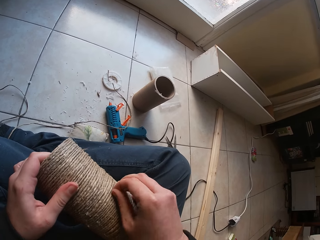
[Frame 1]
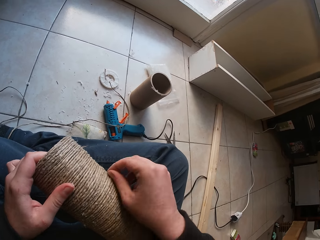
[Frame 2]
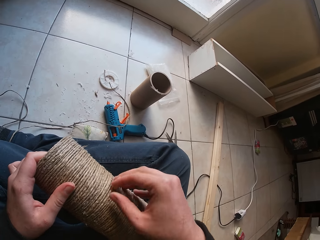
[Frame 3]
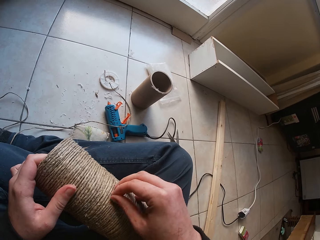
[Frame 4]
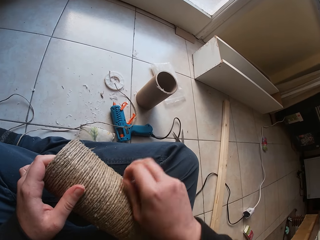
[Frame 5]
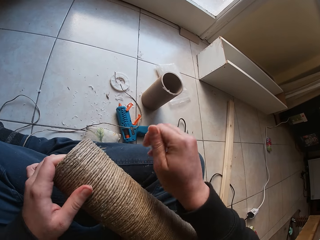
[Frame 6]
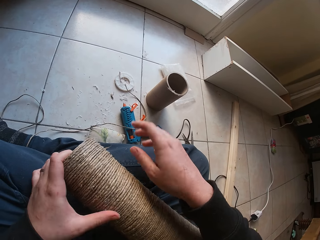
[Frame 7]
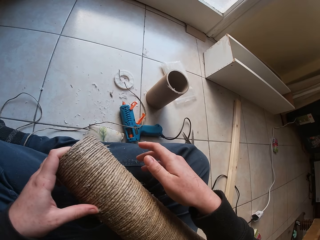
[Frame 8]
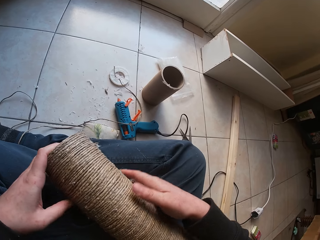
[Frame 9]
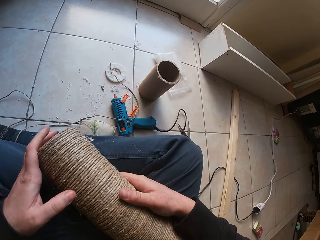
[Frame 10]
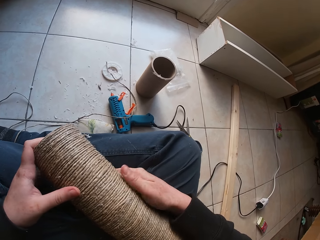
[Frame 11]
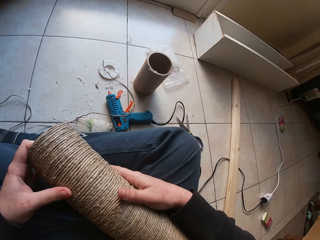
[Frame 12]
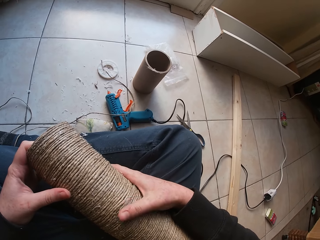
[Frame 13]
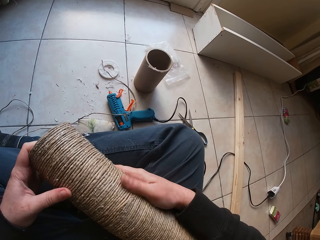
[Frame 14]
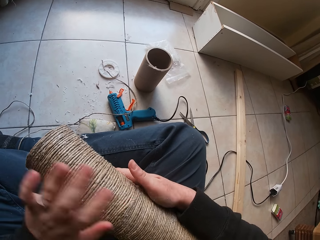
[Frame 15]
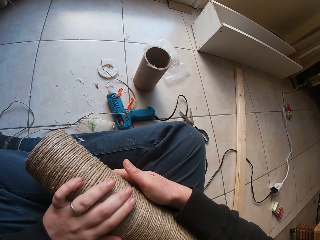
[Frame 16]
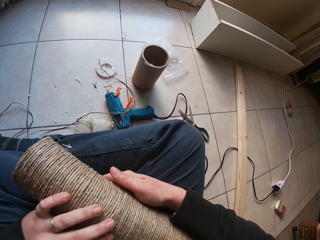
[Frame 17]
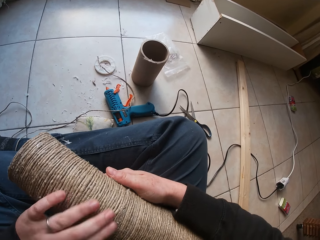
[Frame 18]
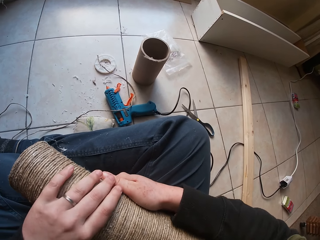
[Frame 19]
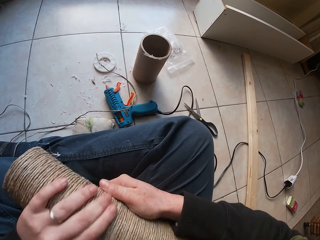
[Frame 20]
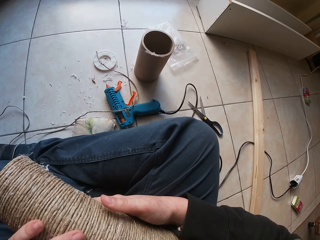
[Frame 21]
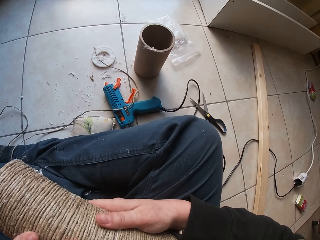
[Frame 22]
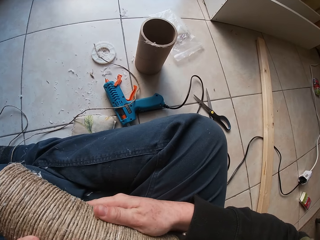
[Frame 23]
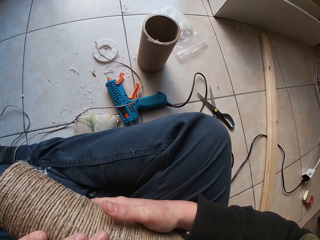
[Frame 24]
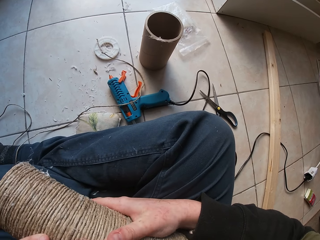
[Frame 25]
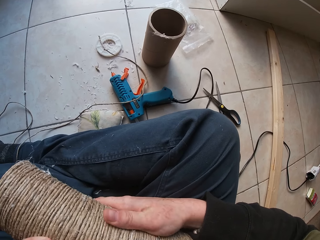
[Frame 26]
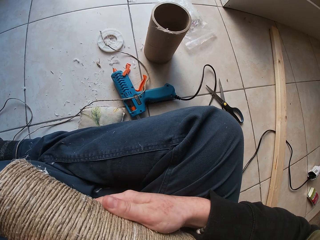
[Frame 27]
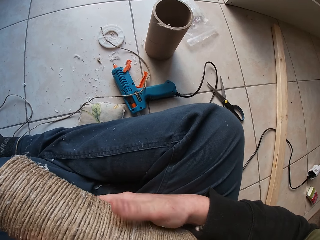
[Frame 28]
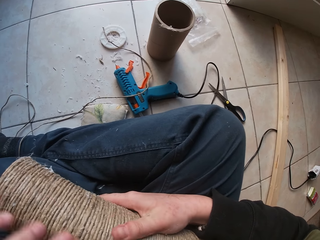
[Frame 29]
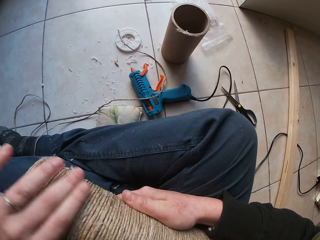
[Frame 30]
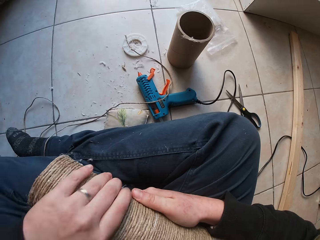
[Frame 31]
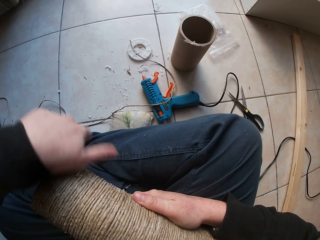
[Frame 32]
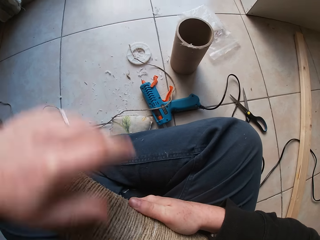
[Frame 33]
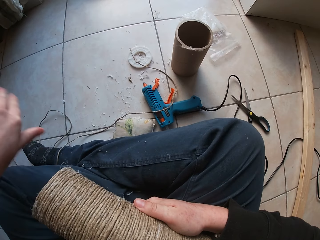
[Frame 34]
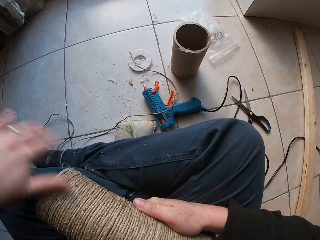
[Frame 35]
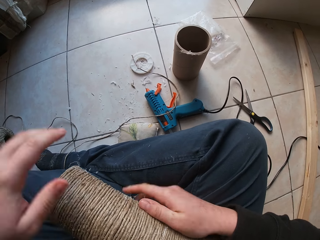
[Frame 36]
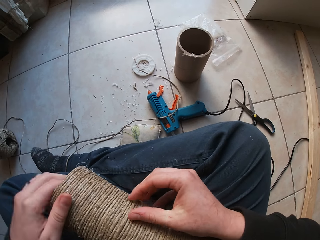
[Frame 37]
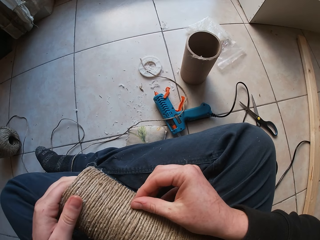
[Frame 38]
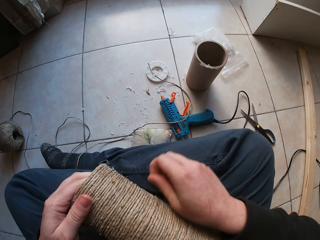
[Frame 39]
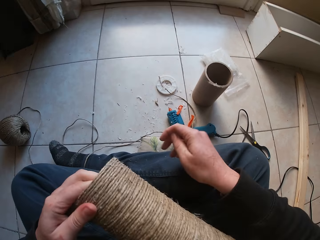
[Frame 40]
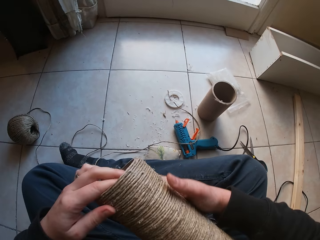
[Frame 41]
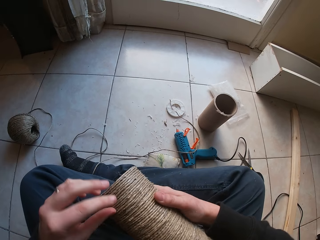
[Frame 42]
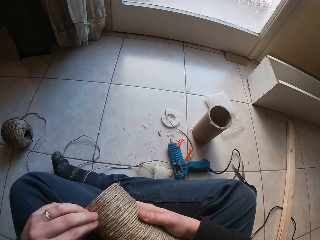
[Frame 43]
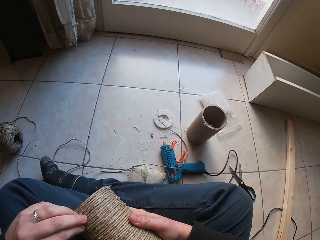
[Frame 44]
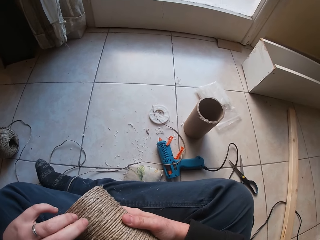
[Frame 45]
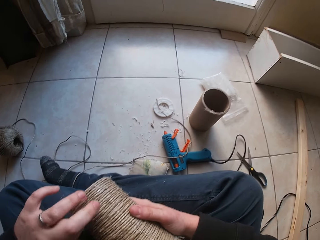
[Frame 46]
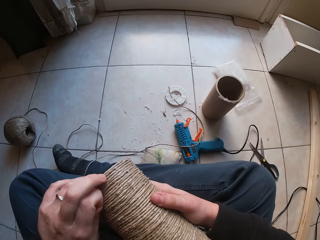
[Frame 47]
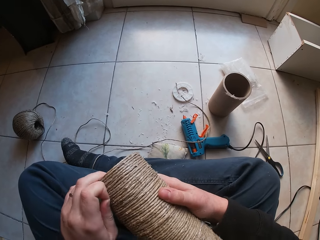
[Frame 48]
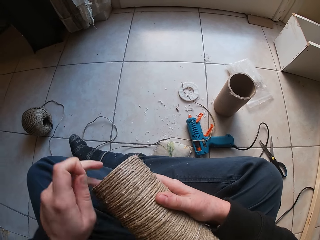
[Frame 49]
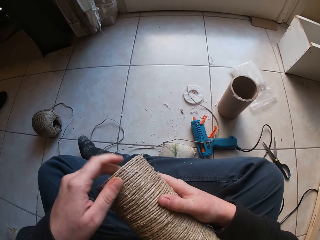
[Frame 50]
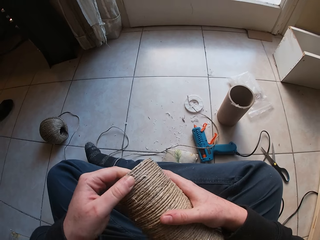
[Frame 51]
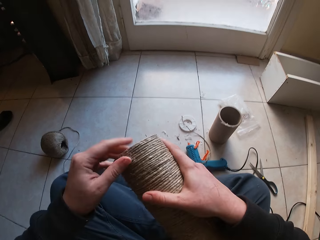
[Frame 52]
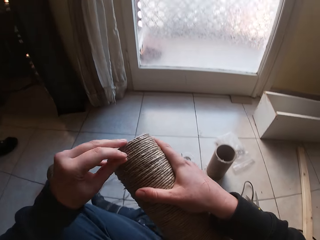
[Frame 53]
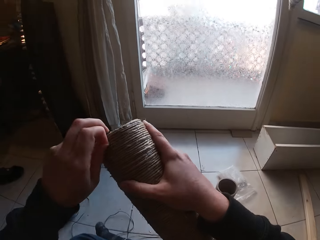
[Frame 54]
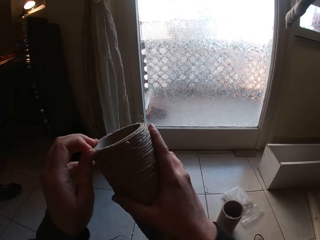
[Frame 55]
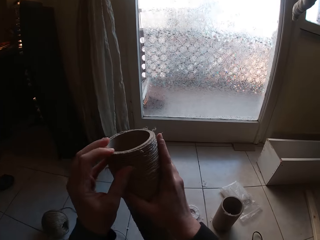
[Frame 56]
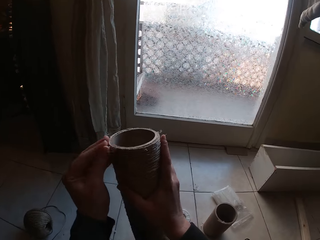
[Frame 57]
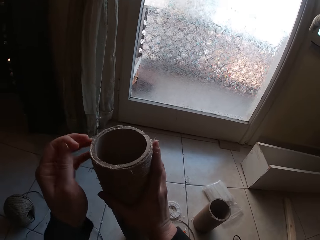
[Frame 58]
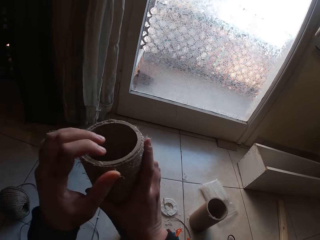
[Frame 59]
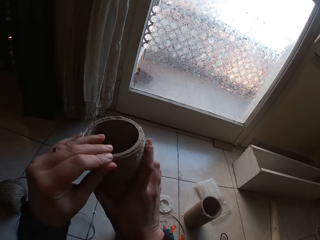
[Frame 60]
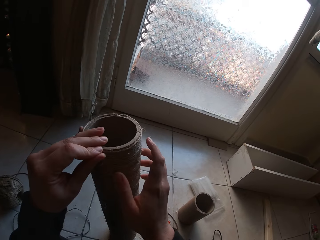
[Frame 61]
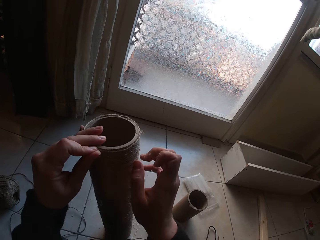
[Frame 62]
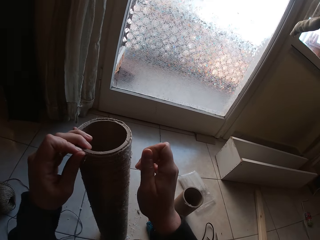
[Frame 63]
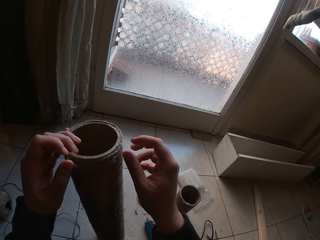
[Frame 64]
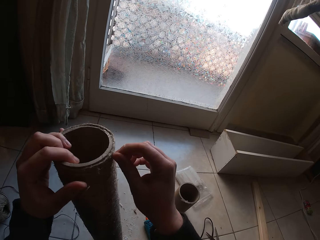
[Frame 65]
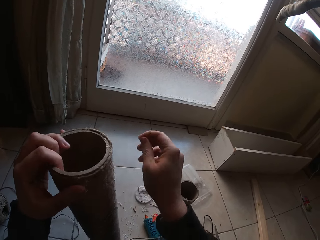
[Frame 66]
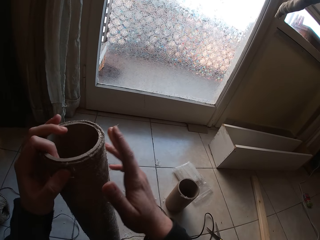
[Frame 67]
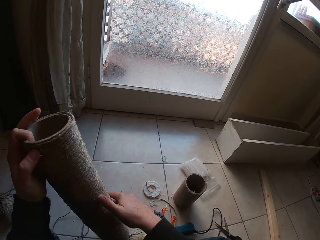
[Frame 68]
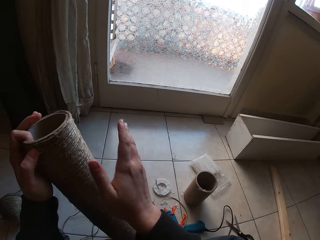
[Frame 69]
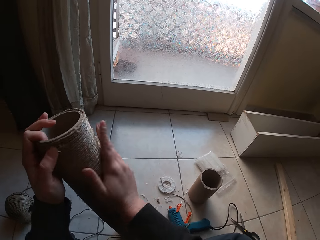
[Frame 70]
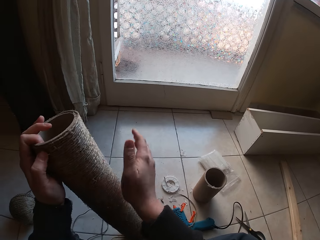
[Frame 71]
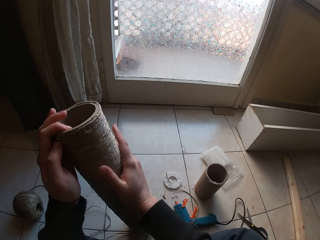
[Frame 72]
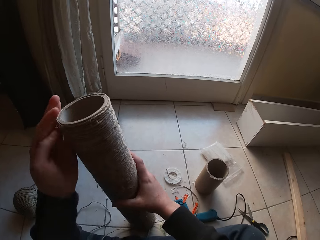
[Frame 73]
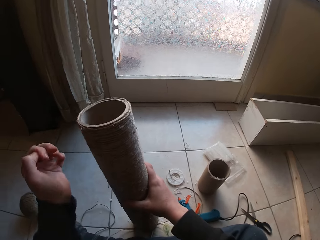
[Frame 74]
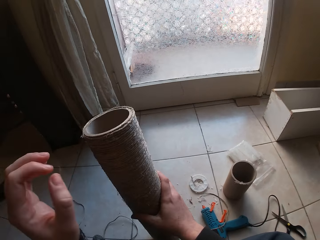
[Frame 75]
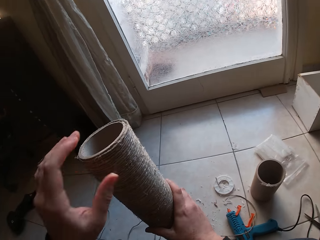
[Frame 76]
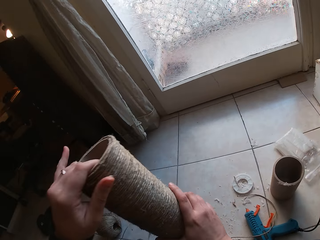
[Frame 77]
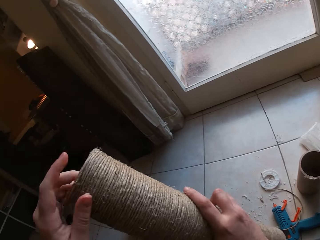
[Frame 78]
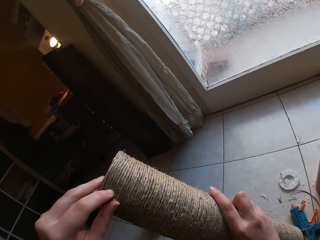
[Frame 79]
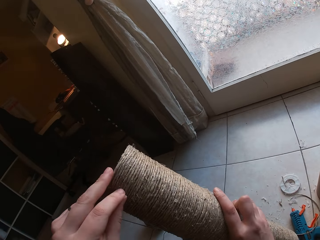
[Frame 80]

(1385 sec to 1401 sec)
The camera wearer tilts the pulley with both hands. They remove extra thread from the pulley. They lift the pulley with both hands. They remove extra thread from the pulley.

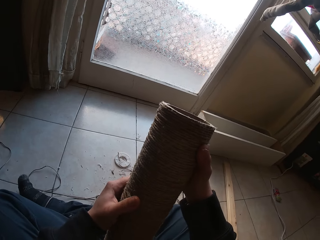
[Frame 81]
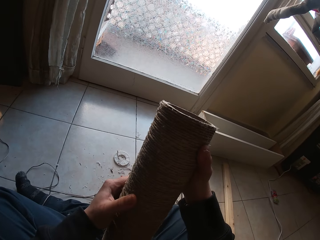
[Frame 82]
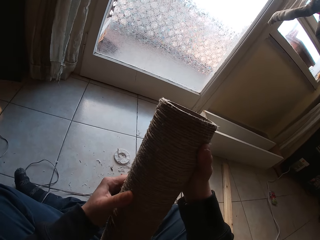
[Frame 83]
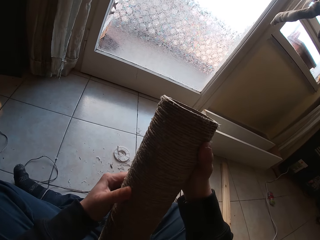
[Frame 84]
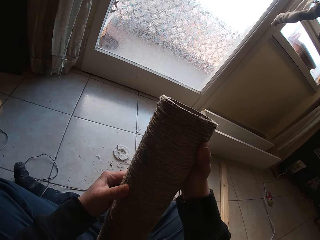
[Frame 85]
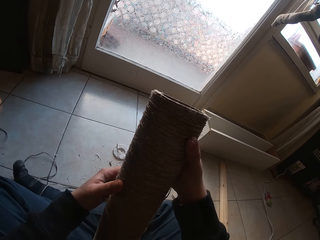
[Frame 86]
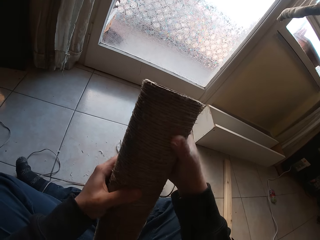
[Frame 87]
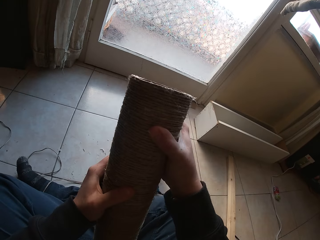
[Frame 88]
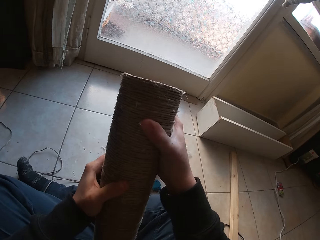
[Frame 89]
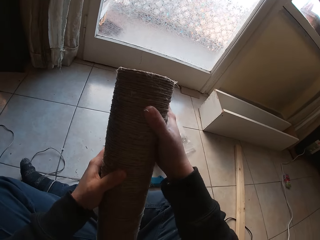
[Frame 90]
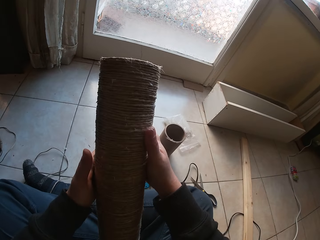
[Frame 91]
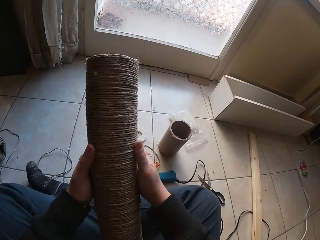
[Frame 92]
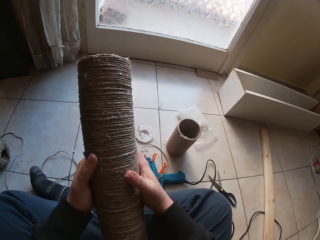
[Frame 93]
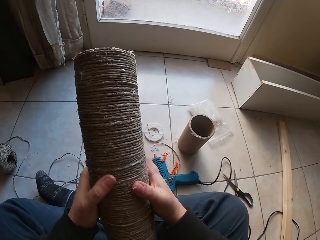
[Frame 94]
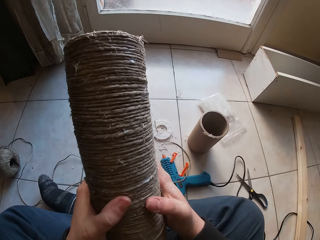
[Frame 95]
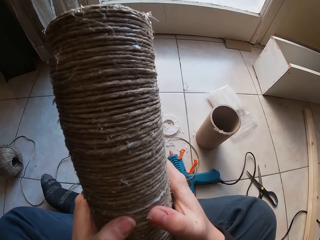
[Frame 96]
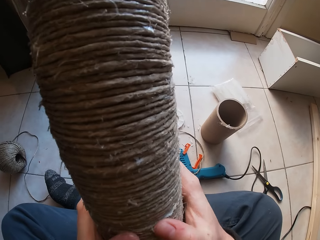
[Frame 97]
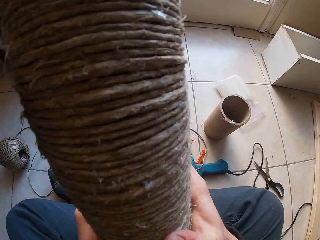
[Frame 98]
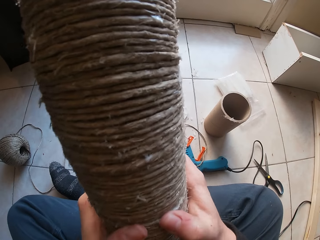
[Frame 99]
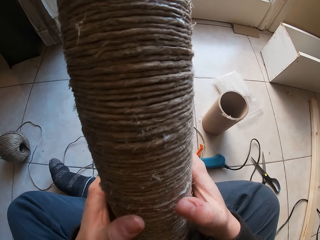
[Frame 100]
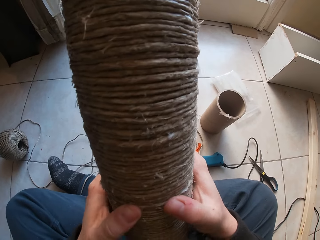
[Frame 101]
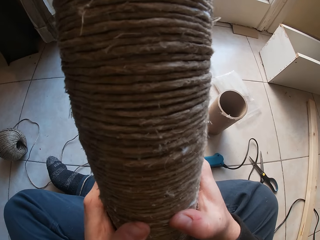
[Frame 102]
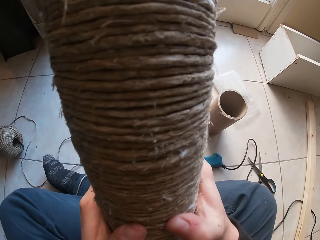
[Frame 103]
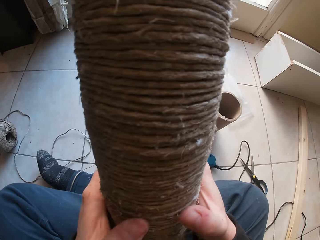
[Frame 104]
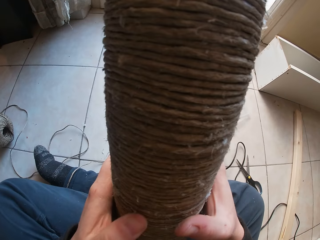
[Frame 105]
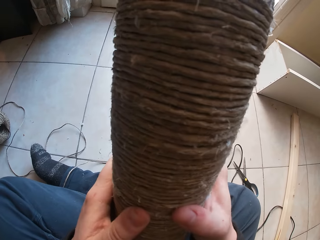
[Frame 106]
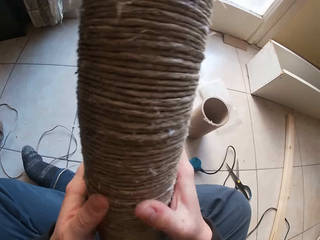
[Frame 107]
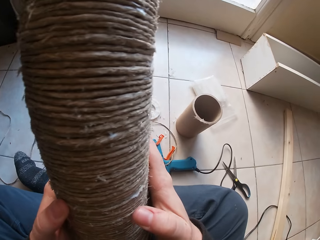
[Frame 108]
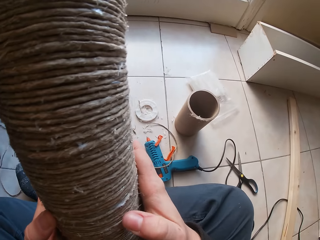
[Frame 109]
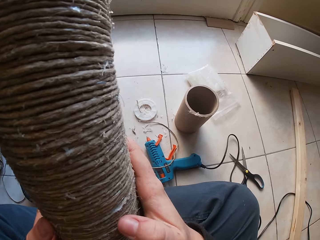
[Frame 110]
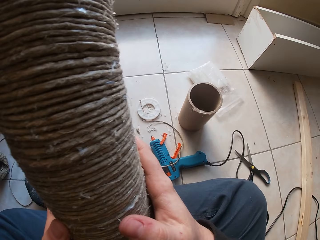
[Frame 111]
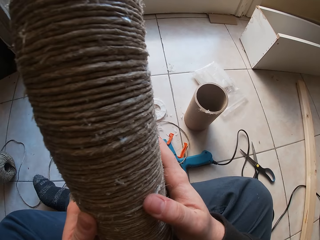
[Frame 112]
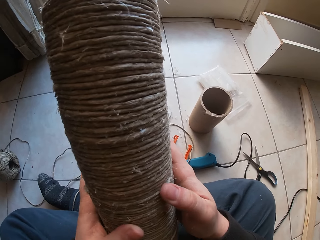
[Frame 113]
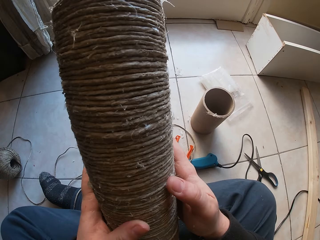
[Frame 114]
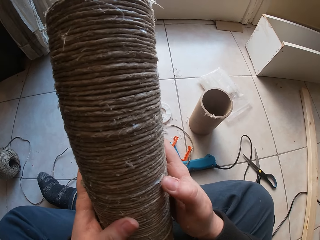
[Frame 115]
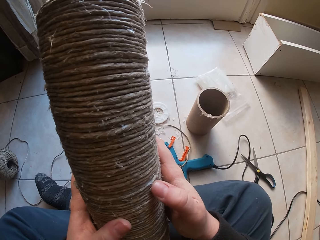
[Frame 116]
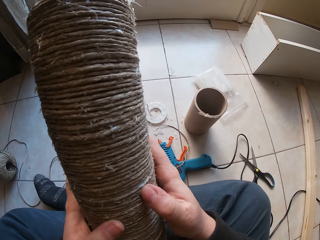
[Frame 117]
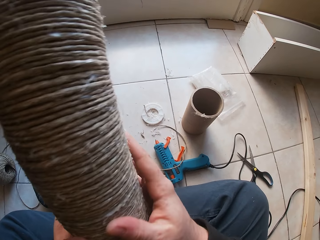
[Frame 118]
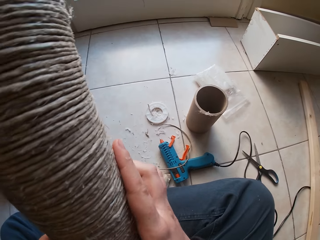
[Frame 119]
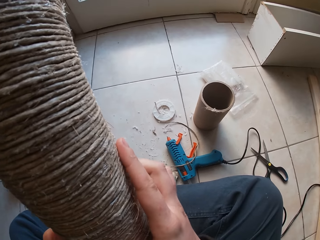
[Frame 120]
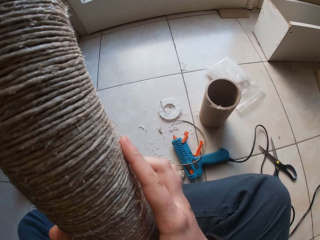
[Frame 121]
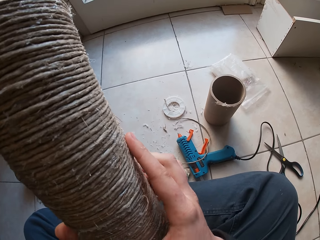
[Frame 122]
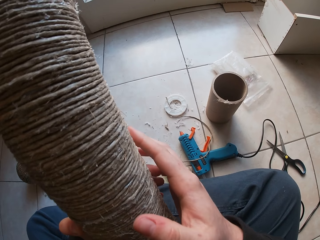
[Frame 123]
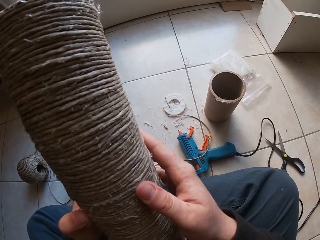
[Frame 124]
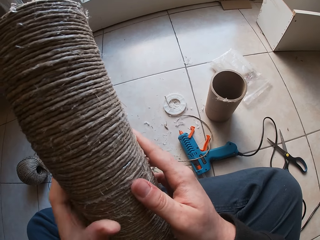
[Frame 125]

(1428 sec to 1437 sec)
The camera wearer presses the cardboard tube yarn with both hands.
